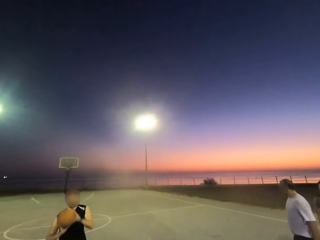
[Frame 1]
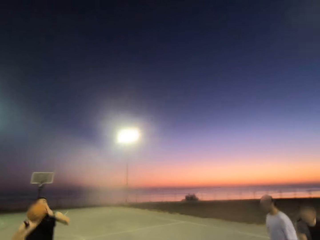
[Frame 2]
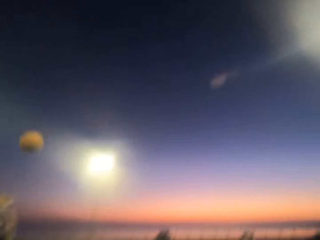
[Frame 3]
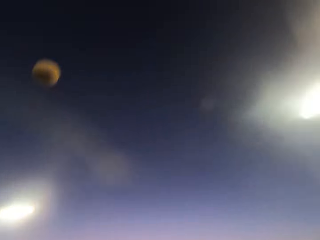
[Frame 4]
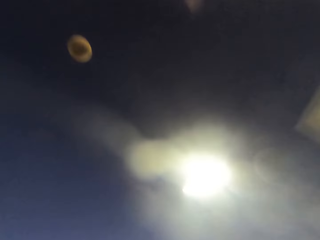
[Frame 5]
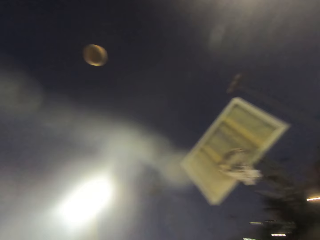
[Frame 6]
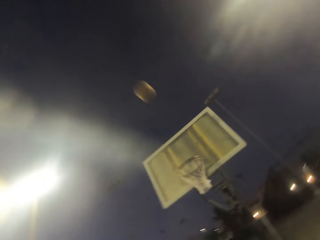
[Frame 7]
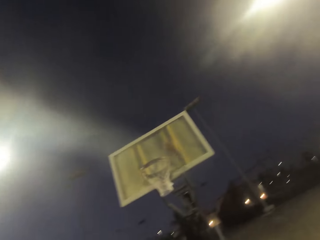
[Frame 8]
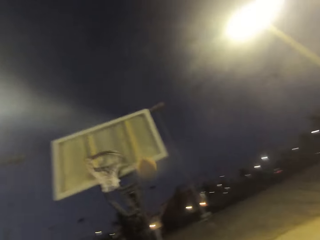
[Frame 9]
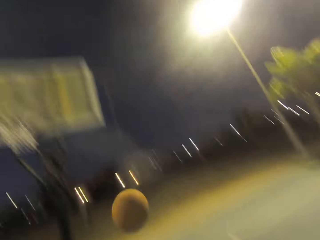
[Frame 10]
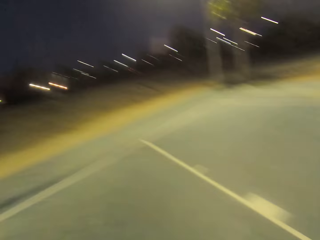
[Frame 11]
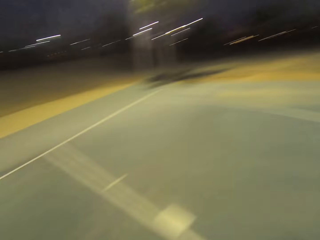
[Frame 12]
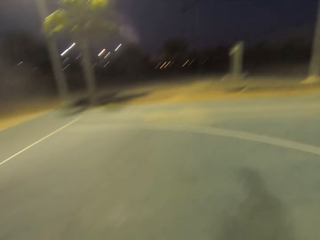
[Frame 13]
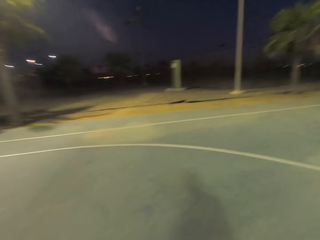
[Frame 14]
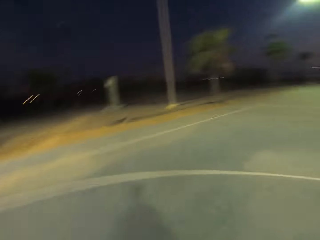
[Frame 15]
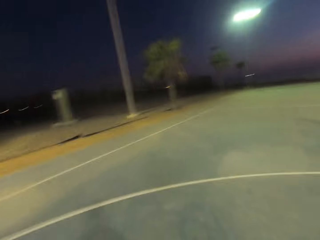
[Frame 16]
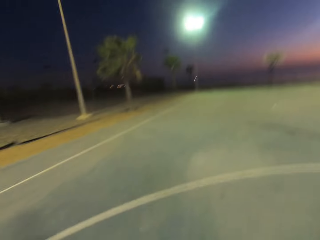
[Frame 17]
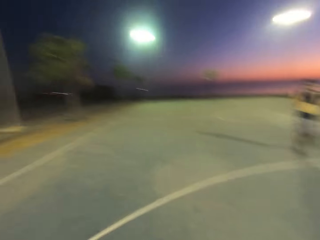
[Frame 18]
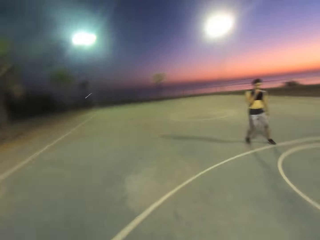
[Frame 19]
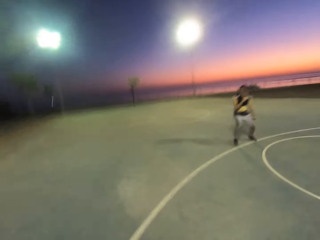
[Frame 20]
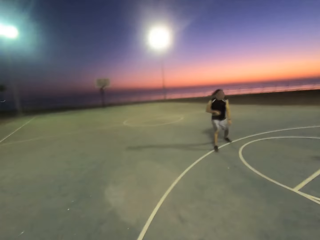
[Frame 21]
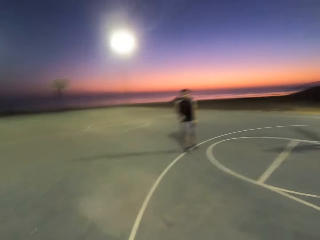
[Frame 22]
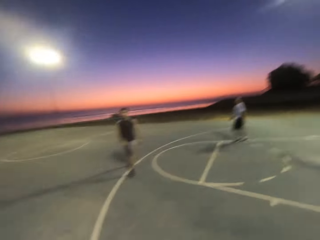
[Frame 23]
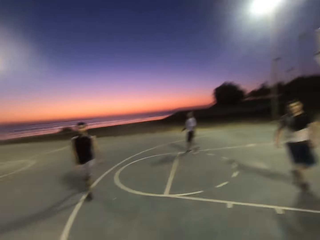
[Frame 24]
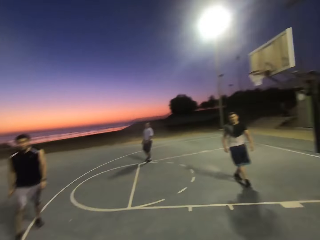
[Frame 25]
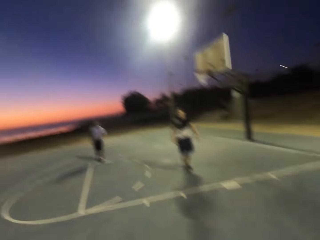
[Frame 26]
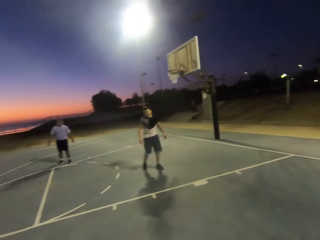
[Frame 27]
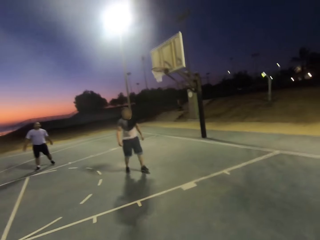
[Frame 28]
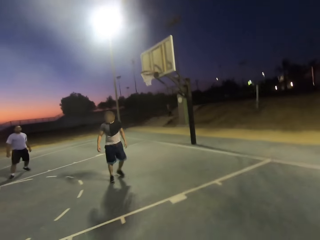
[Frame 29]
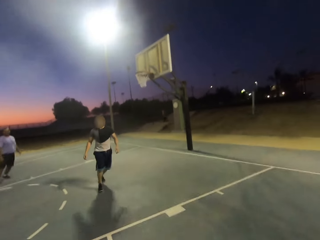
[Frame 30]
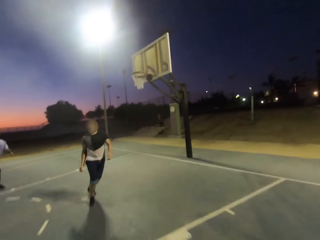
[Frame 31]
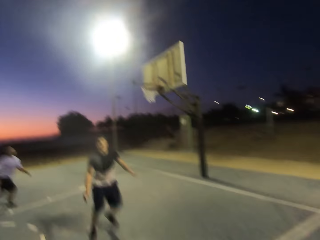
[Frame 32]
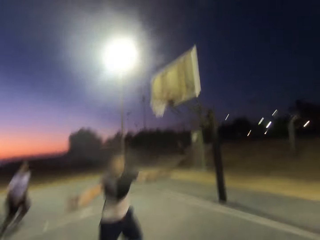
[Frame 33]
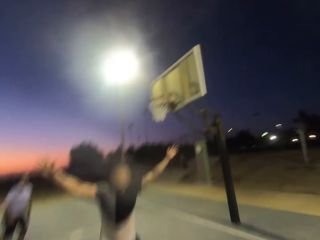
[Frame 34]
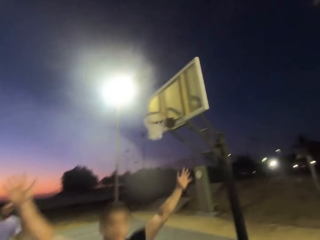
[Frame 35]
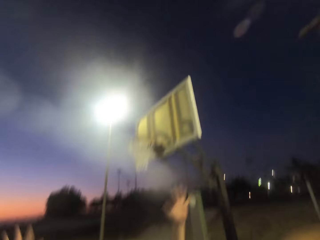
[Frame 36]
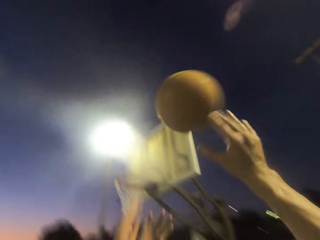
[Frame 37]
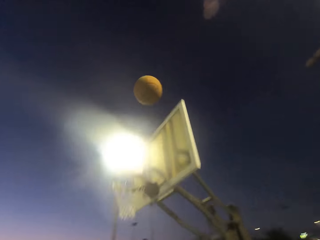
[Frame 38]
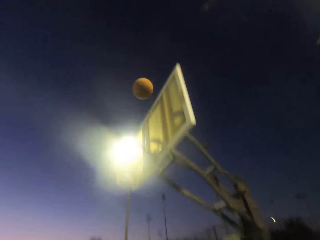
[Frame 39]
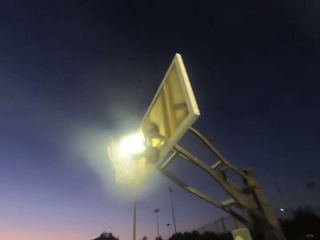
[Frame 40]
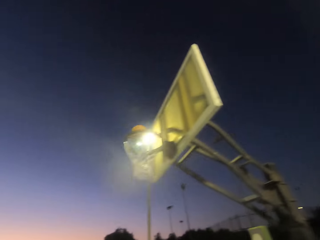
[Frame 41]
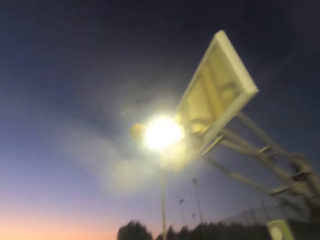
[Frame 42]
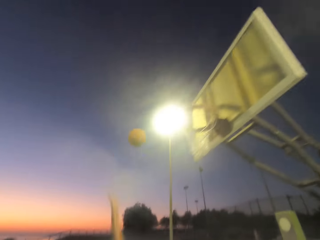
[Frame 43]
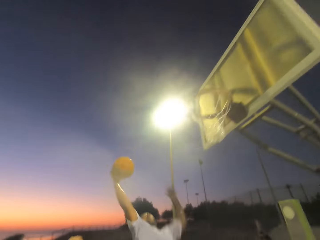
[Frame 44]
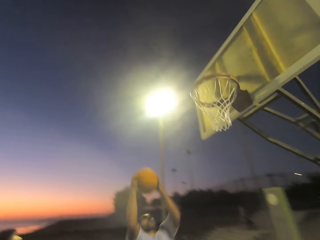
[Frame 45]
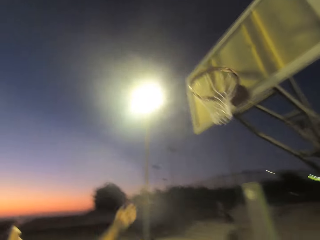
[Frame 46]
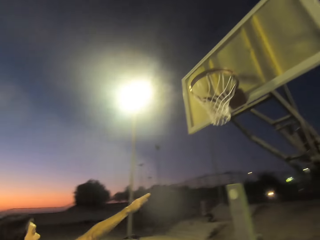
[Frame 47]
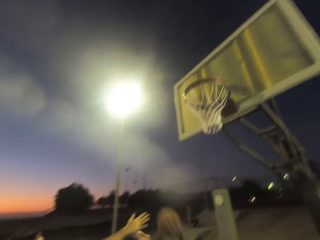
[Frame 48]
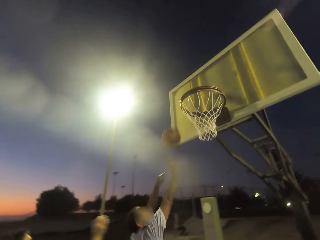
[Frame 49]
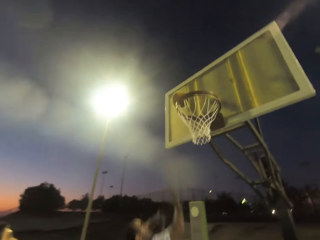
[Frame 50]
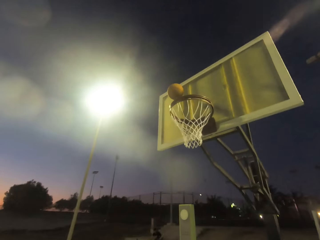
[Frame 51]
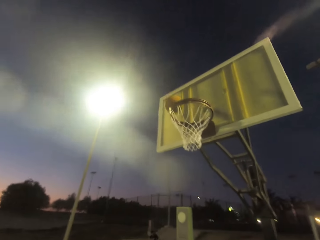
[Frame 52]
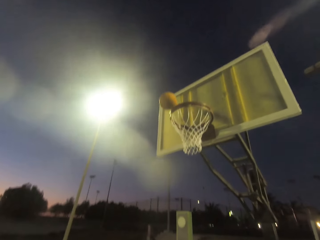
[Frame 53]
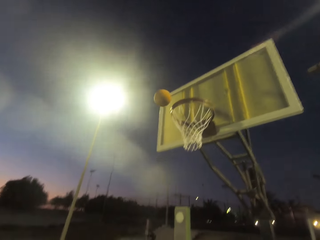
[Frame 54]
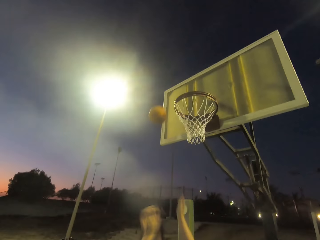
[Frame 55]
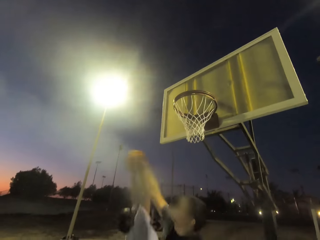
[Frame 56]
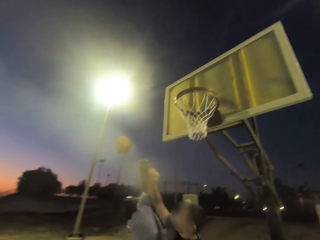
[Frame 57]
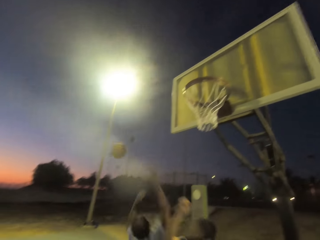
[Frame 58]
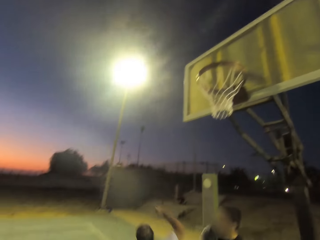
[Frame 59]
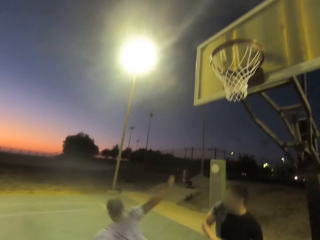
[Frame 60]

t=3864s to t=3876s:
A man shields. The camera wearer throws the ball in the loop. Another man picks up the ball, holds the ball towards the net, and throws the ball in the loop.

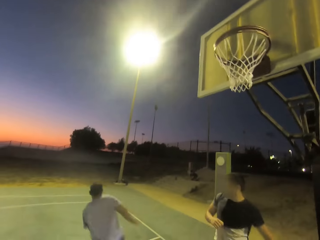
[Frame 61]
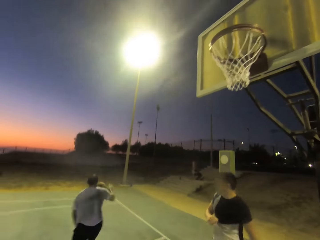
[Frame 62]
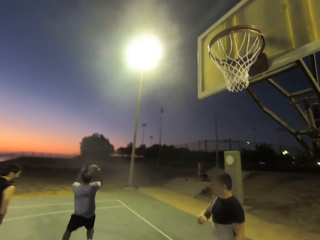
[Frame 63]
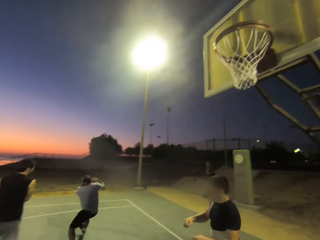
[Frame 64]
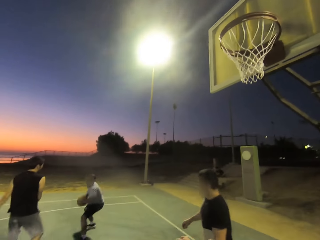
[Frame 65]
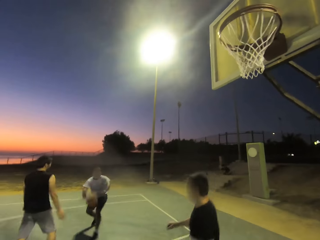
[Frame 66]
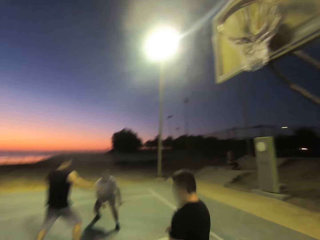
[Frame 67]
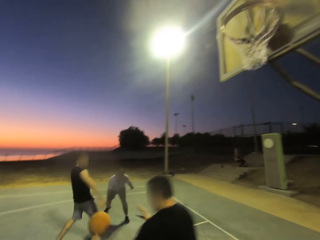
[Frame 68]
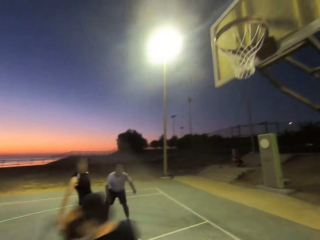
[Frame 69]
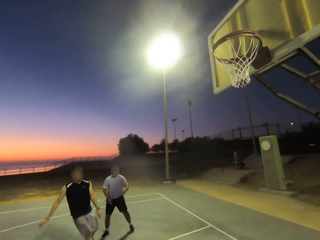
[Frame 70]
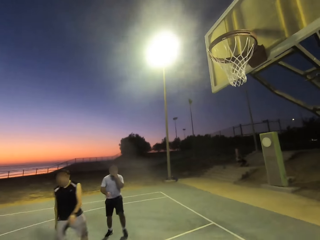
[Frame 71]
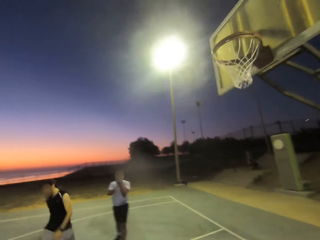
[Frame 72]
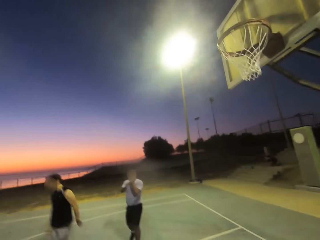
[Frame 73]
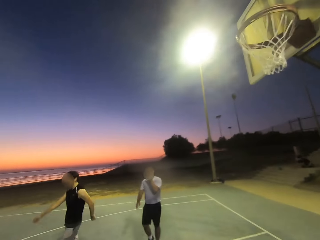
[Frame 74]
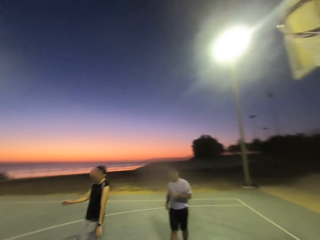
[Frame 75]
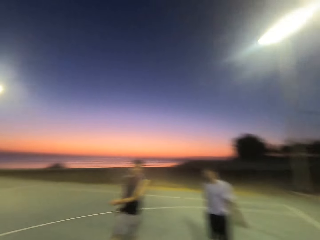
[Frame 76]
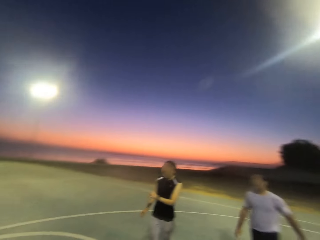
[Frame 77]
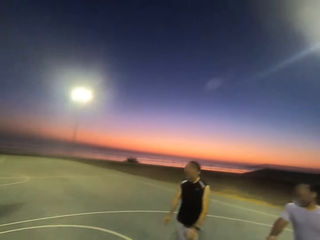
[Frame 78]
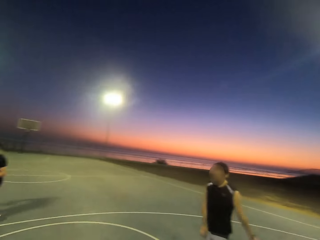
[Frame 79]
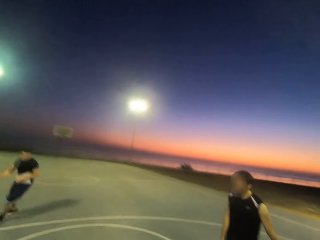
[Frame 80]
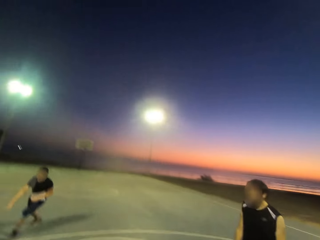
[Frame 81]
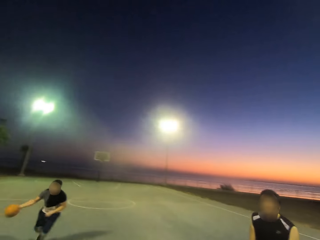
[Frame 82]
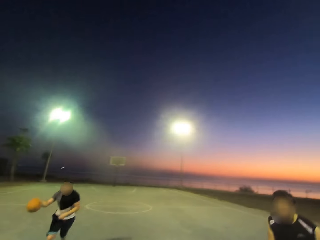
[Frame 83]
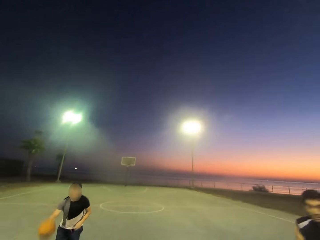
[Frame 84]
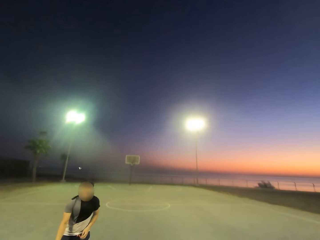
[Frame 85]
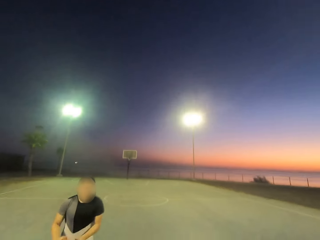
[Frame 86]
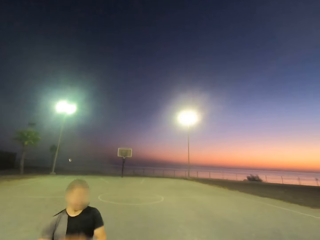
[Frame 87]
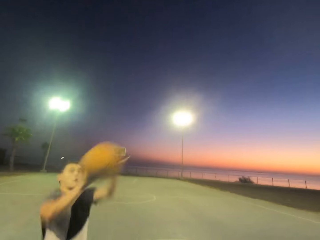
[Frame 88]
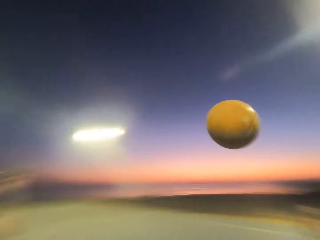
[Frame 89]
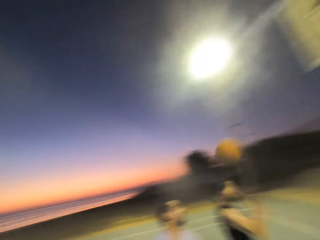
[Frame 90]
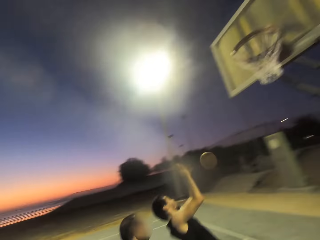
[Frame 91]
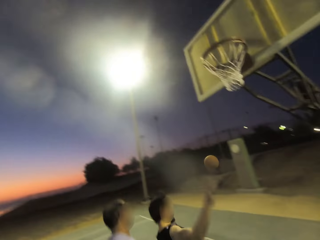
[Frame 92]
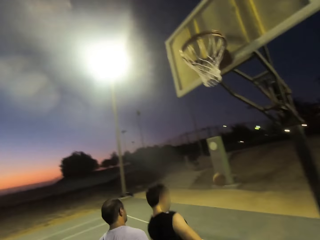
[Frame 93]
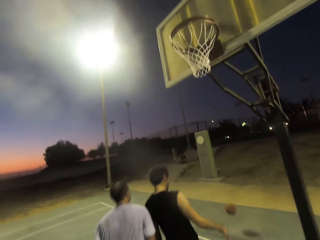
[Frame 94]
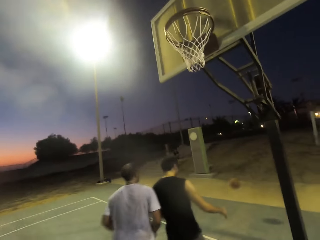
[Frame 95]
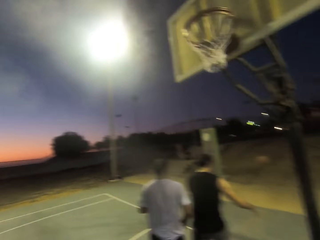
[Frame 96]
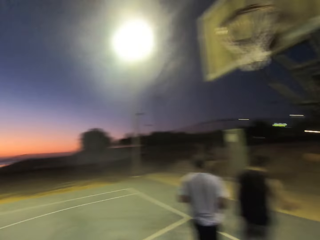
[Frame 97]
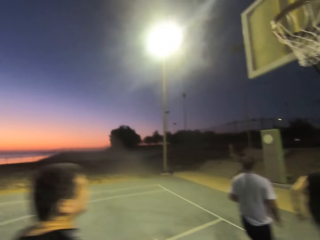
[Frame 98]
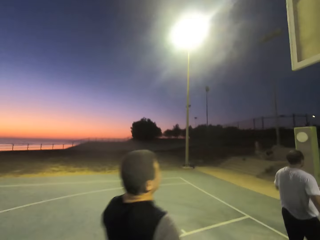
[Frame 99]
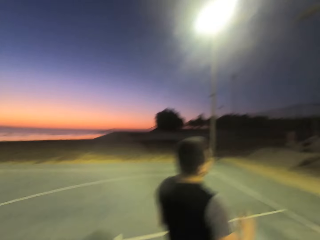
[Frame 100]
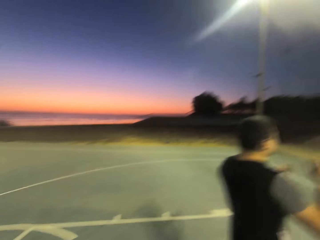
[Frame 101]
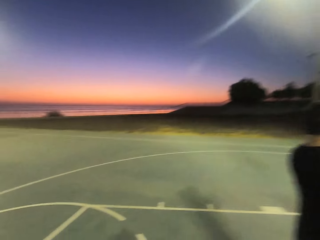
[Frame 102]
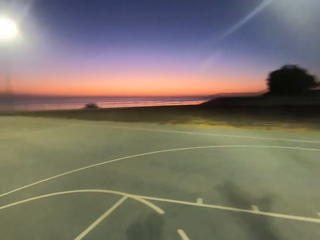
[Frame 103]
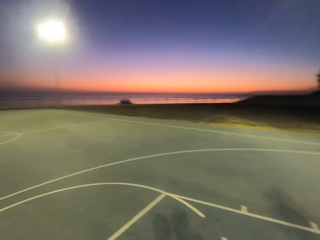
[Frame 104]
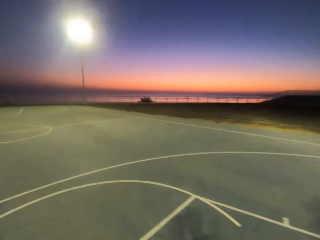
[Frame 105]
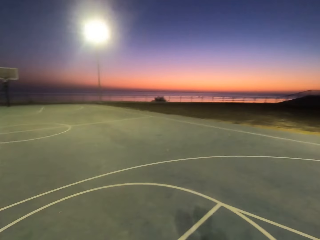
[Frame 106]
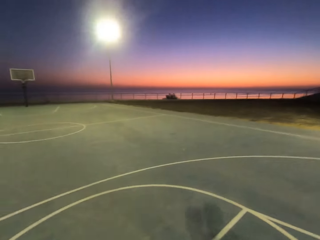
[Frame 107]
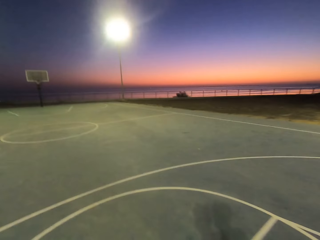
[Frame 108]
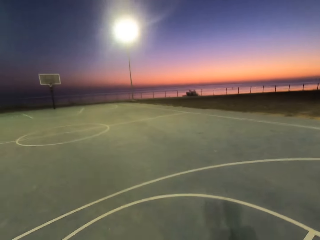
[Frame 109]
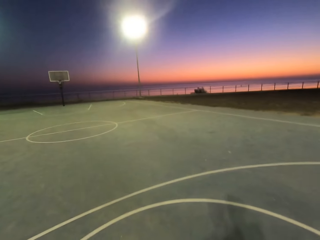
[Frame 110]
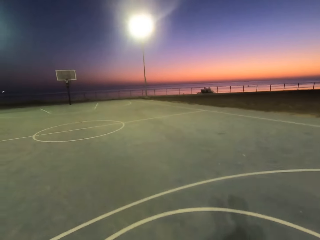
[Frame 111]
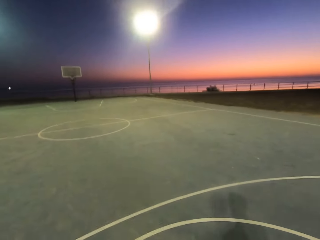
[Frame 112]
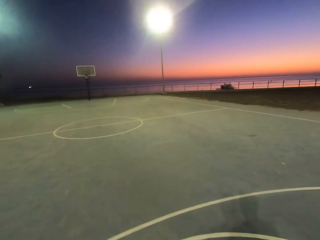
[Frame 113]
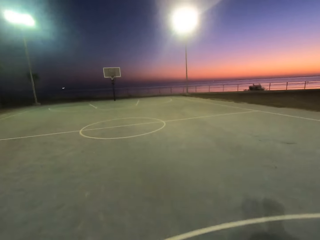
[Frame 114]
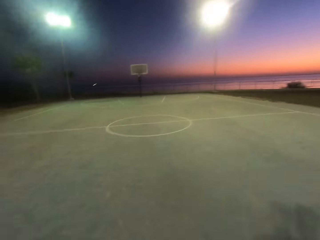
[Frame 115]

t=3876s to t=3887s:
A man picks up the ball, holds the ball, and throws the ball. Another man holds the ball, dribbles the ball, and throws the ball.
